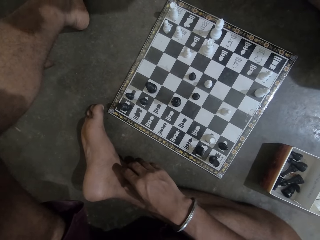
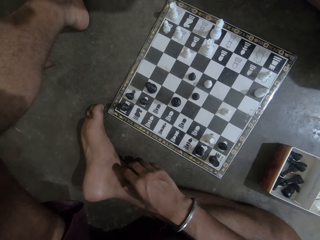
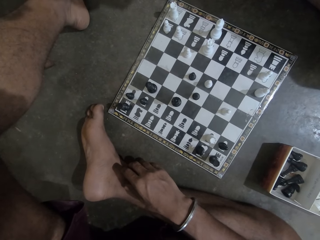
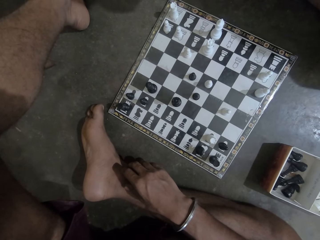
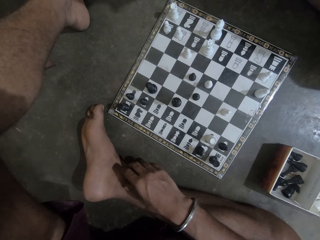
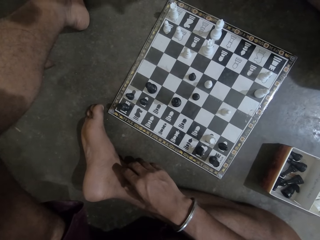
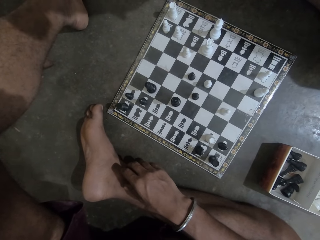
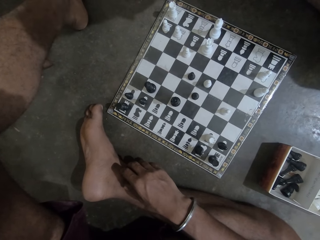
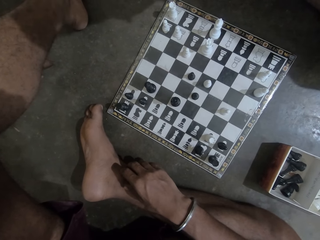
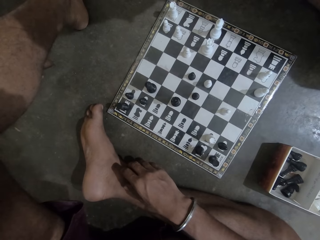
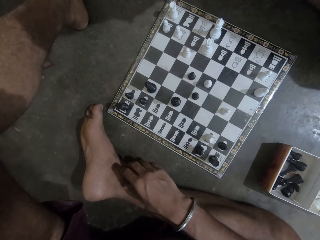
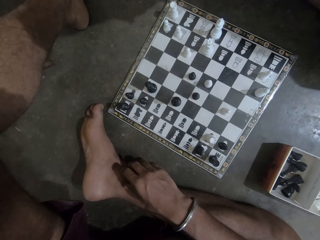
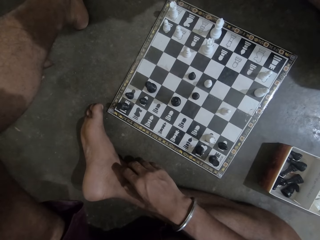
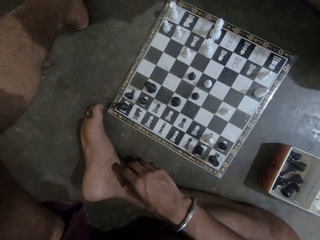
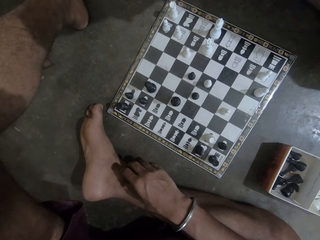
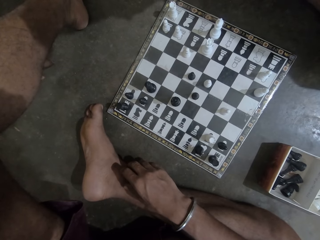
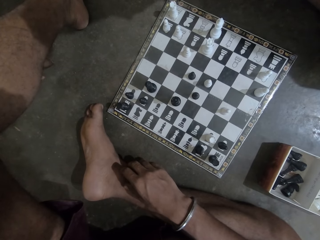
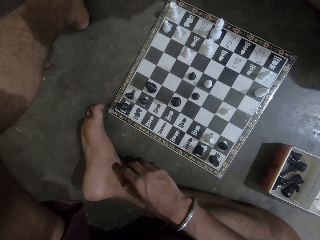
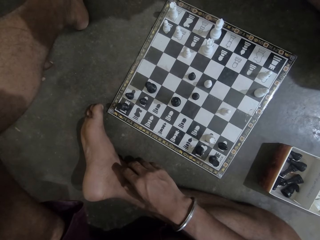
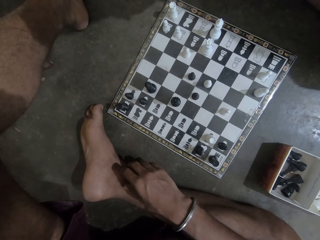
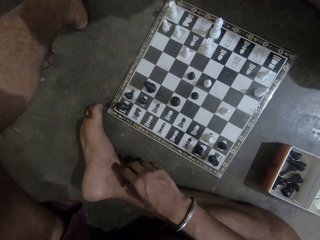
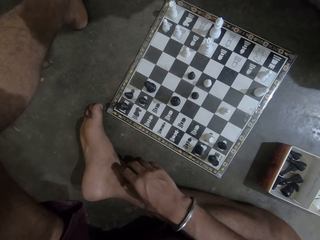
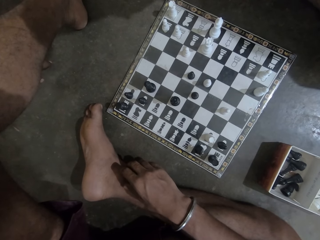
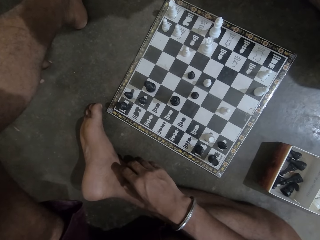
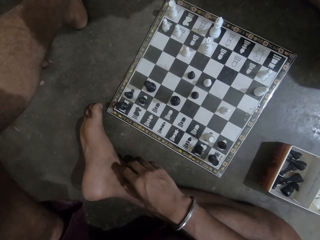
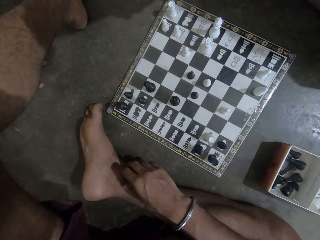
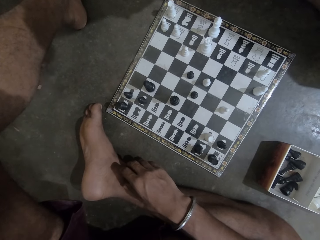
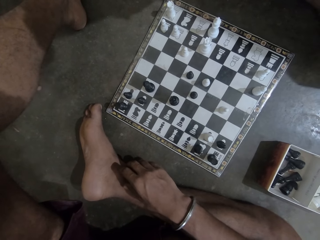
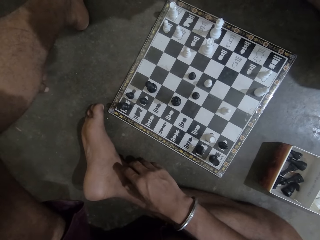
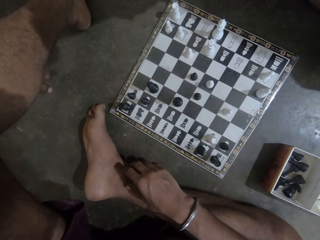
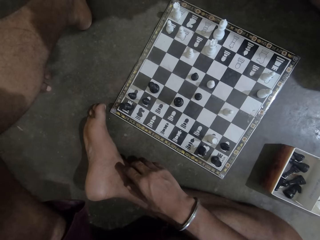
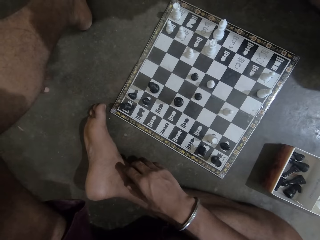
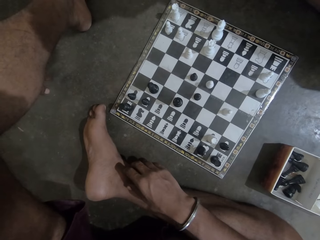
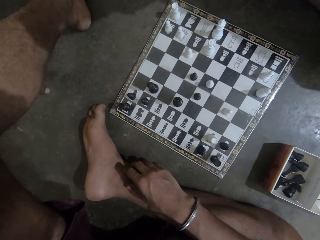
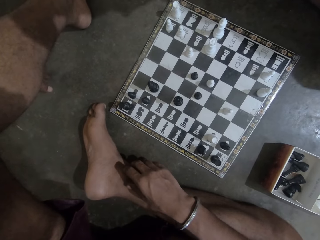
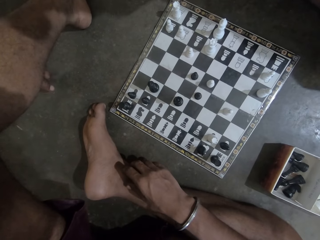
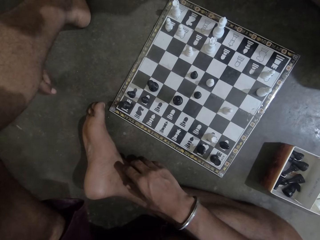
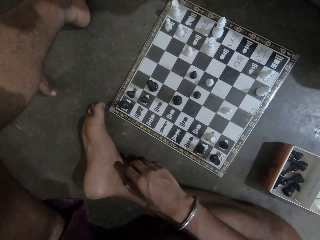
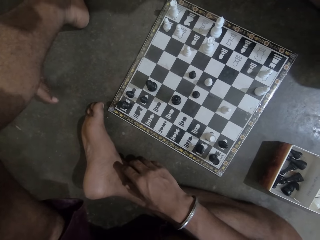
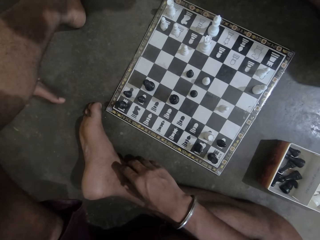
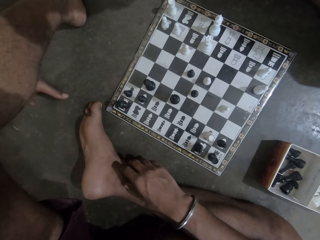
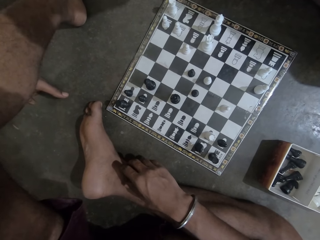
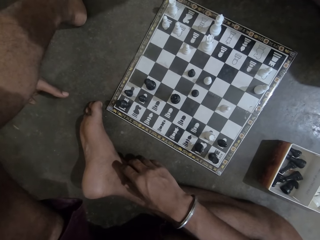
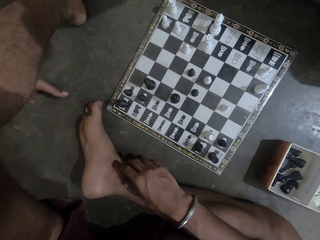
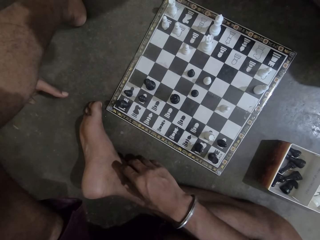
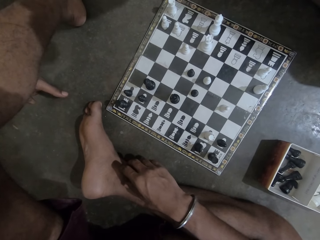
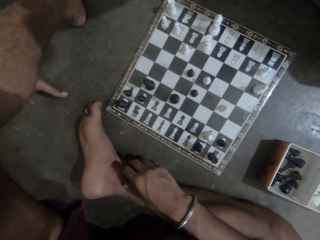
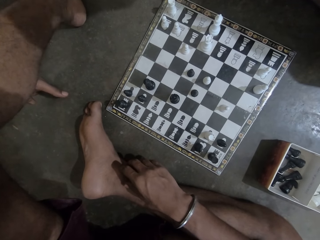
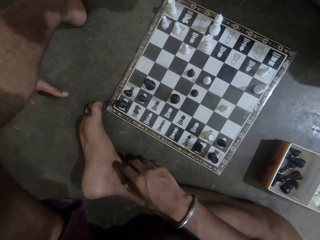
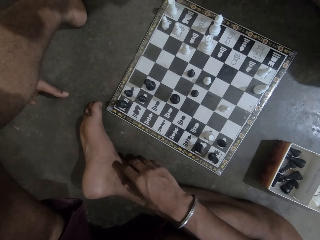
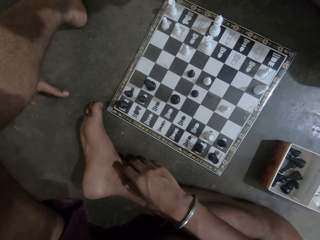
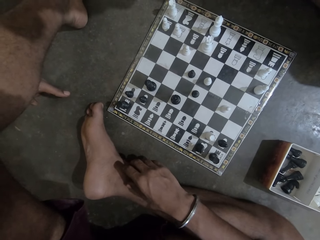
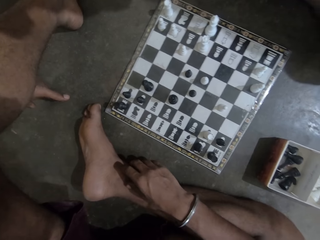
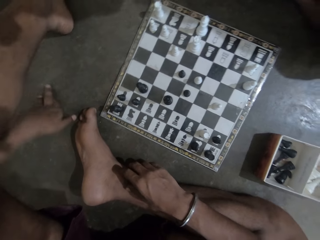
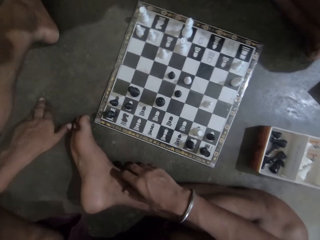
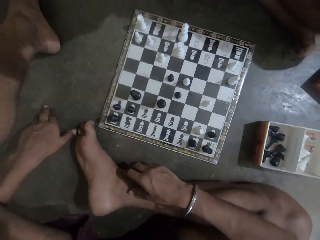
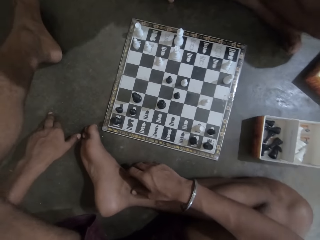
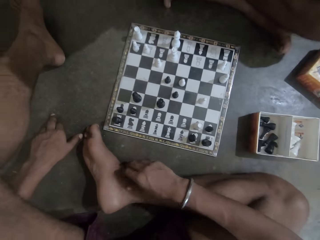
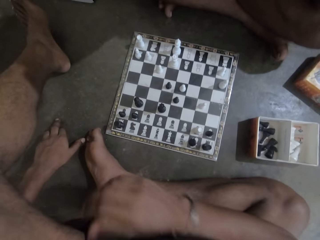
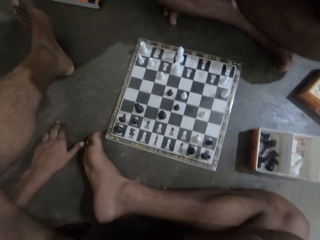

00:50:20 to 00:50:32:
The camera wearer and a person look at the chess board. He moves his hand.

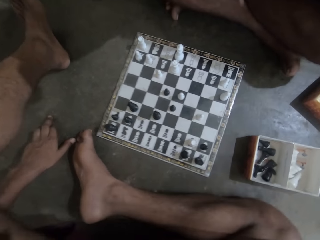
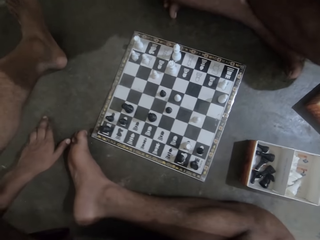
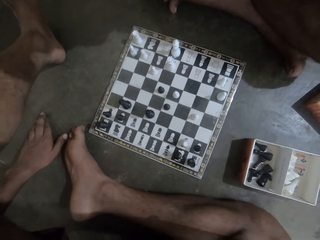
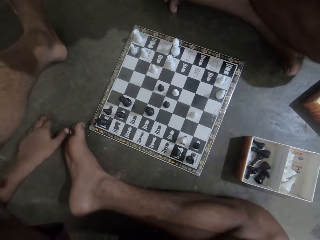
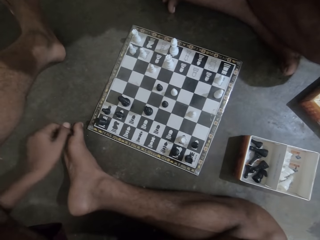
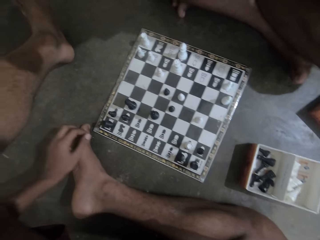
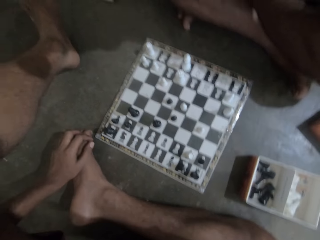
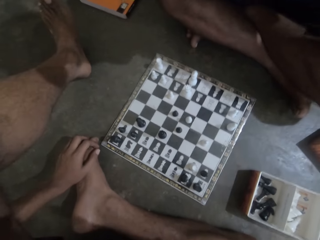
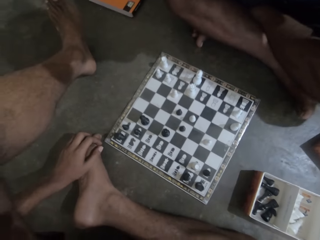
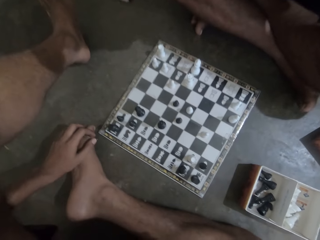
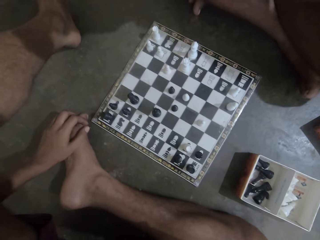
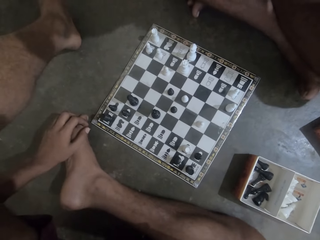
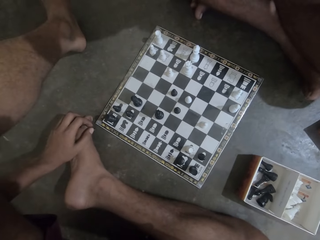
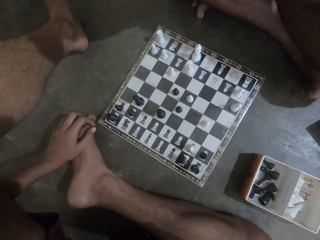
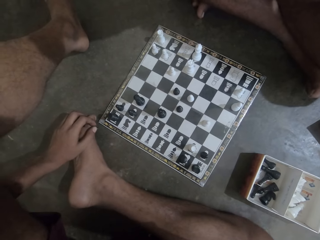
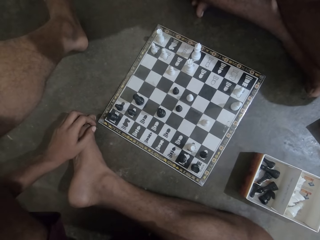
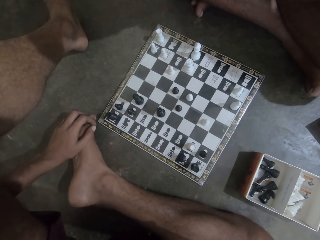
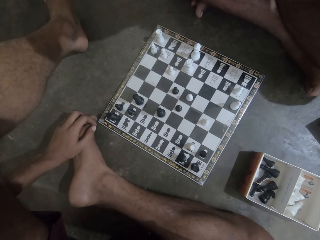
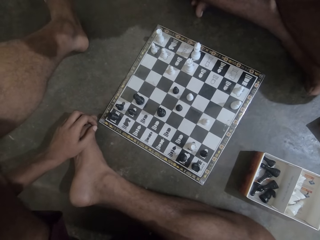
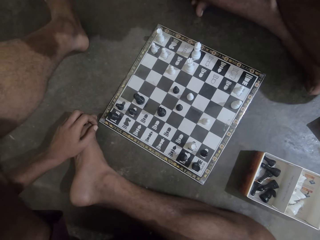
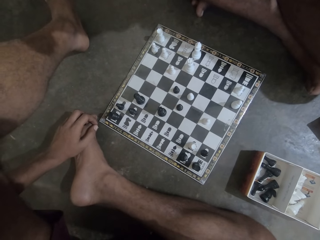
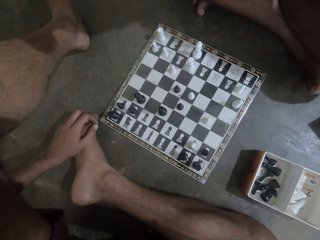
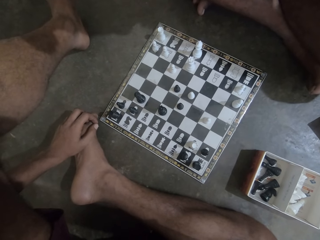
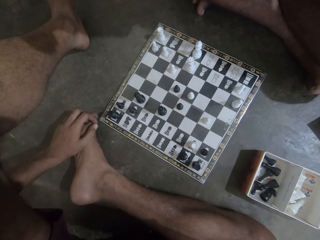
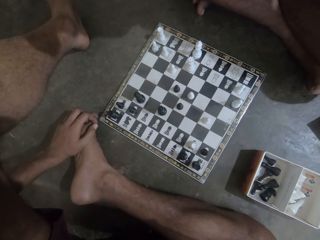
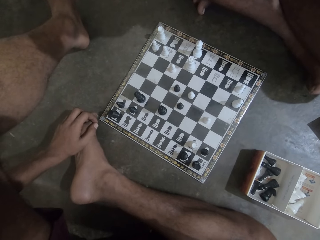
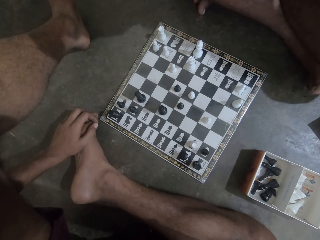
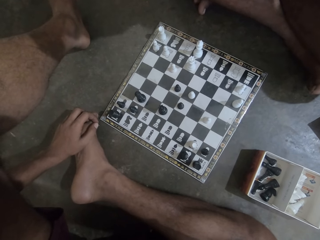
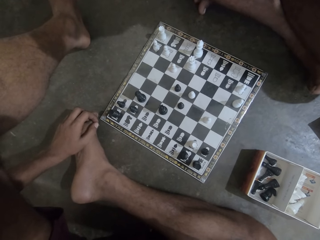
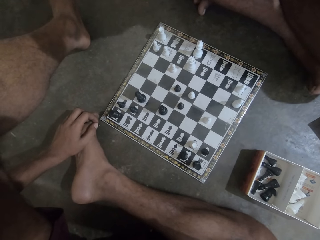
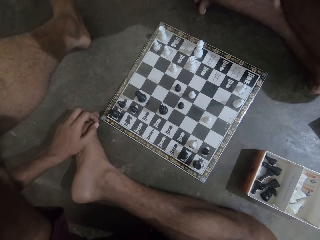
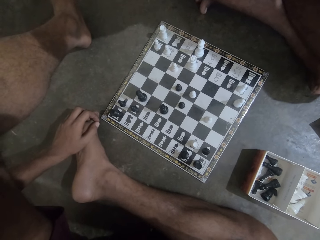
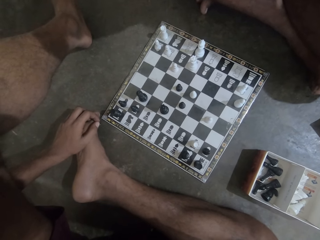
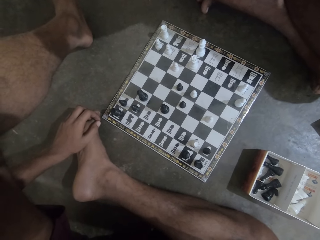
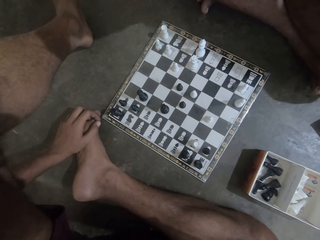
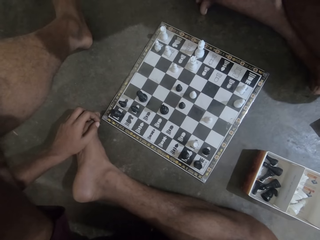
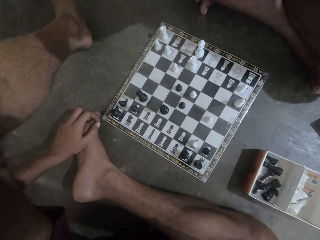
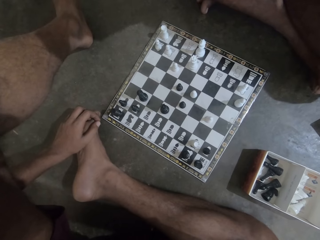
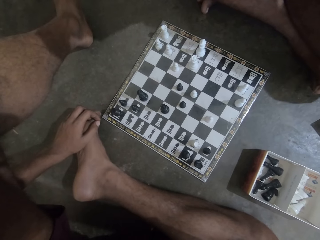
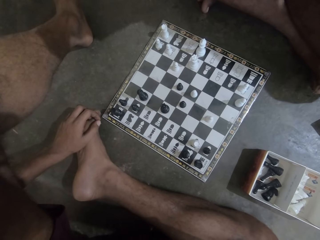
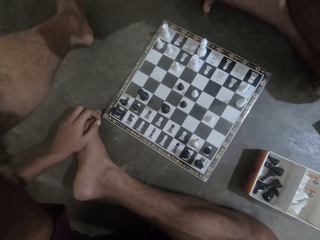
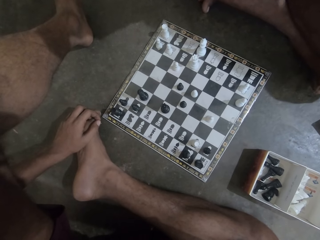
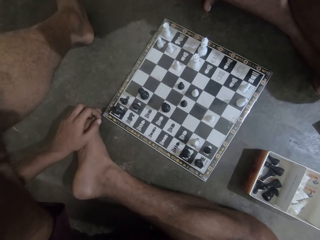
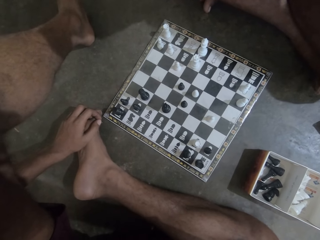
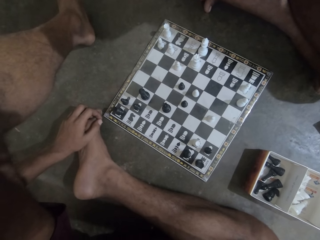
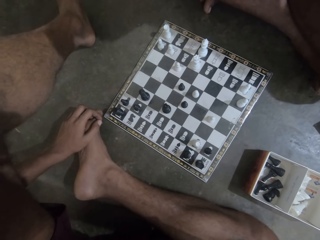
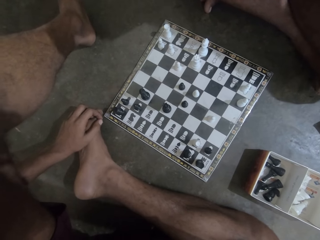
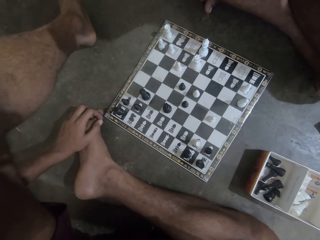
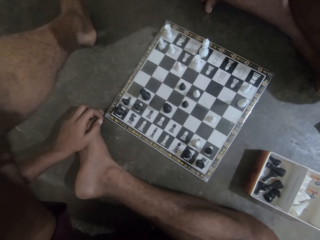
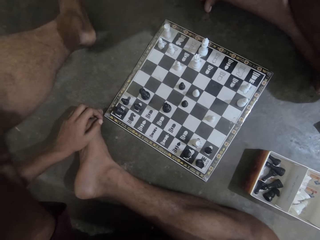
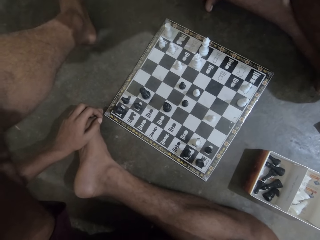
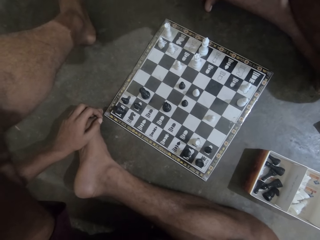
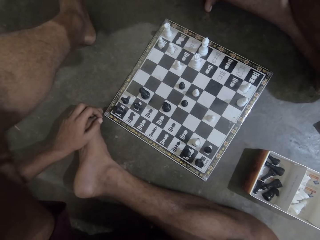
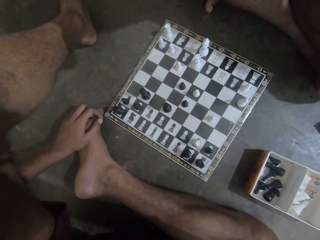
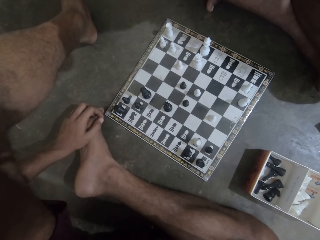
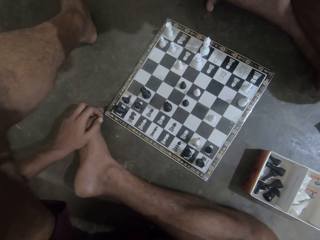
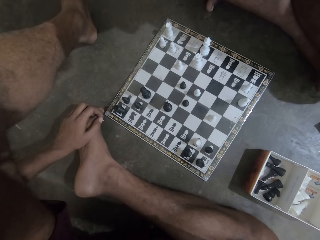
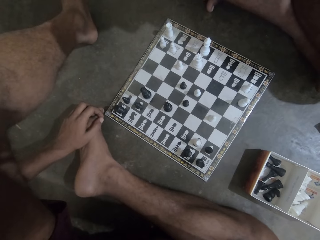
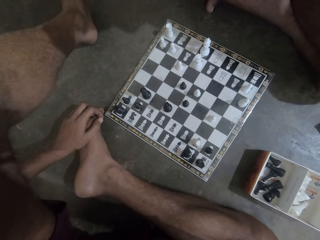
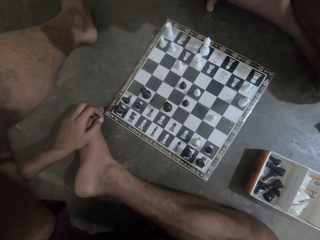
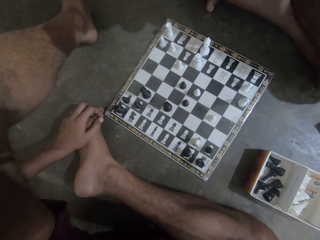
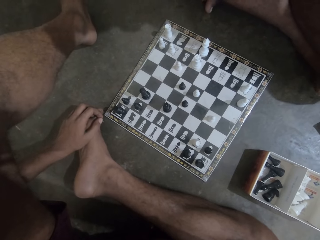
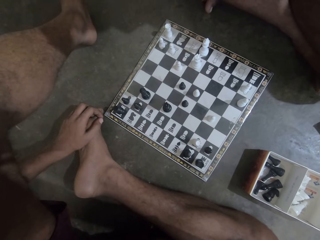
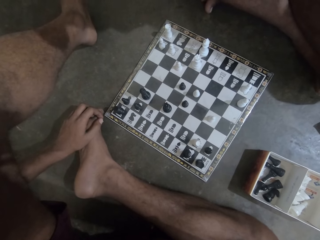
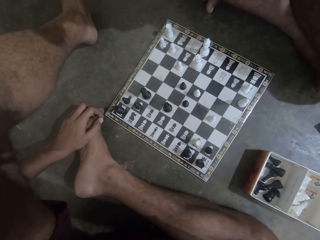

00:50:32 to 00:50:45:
The camera wearer and a person look at the chess board. He shakes his left leg.
